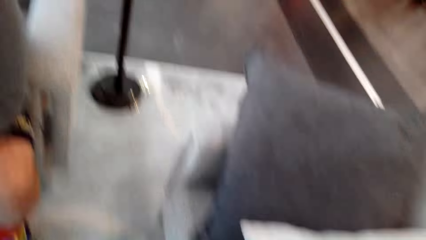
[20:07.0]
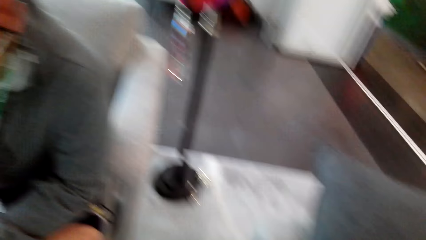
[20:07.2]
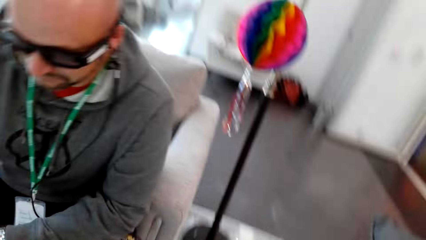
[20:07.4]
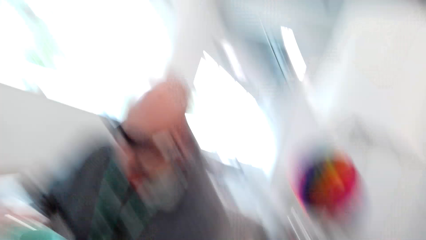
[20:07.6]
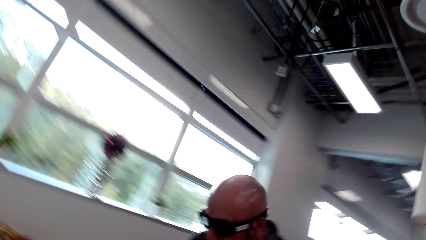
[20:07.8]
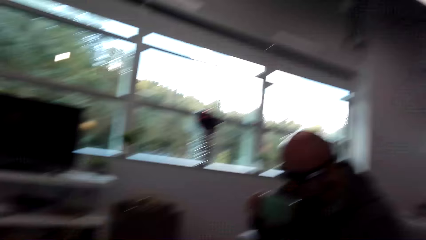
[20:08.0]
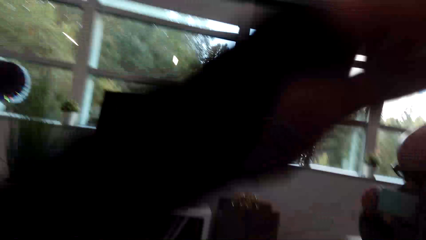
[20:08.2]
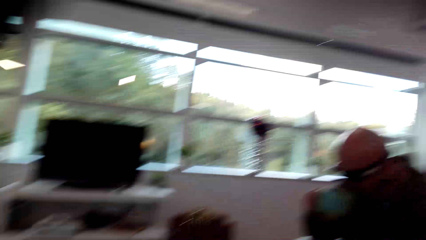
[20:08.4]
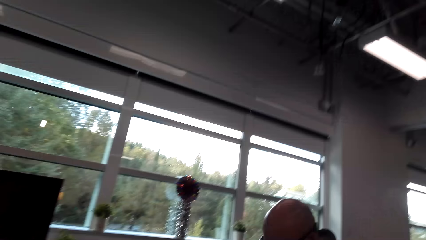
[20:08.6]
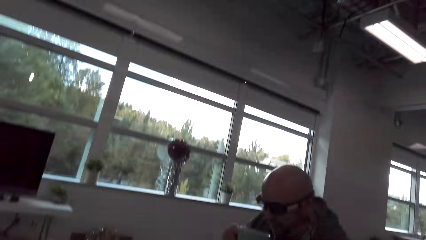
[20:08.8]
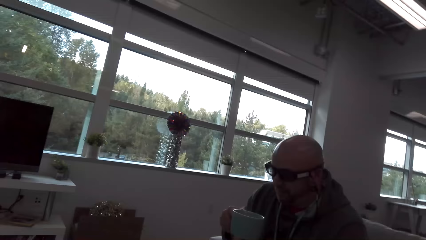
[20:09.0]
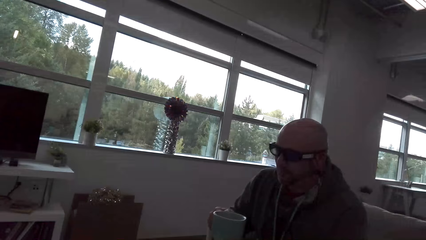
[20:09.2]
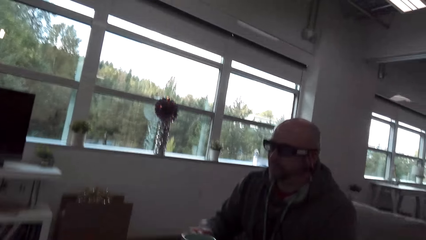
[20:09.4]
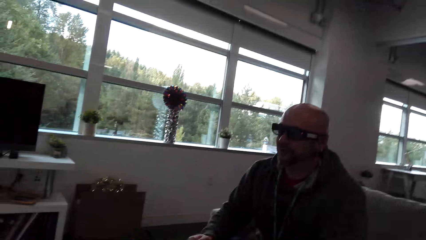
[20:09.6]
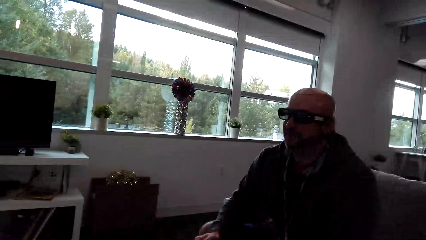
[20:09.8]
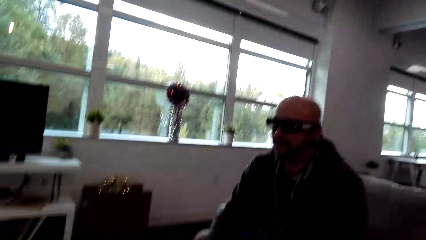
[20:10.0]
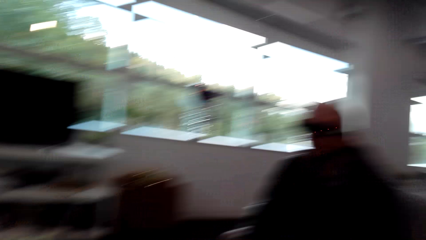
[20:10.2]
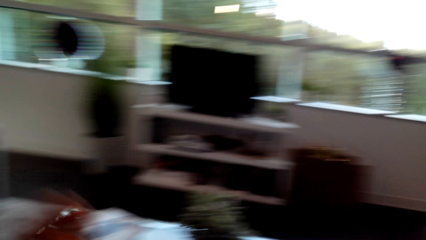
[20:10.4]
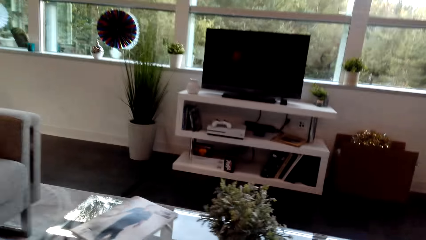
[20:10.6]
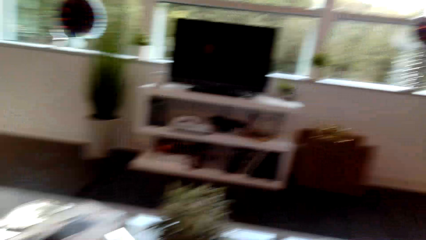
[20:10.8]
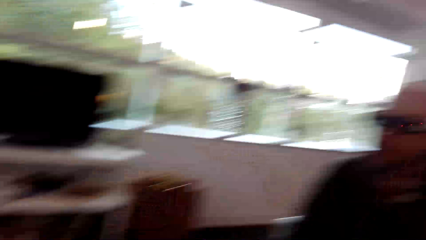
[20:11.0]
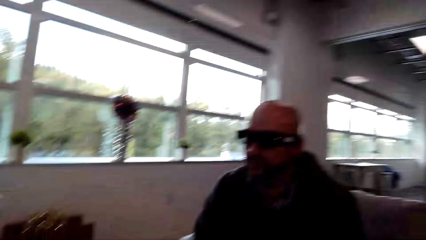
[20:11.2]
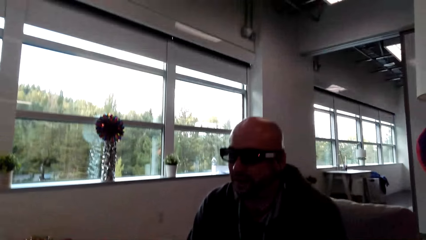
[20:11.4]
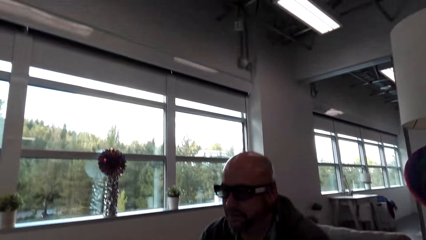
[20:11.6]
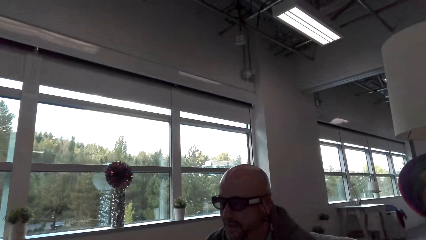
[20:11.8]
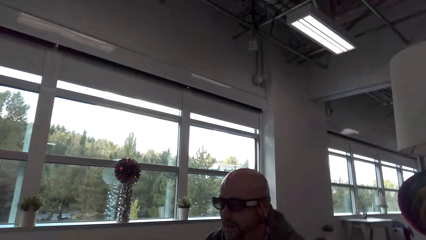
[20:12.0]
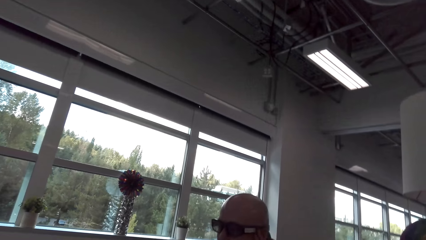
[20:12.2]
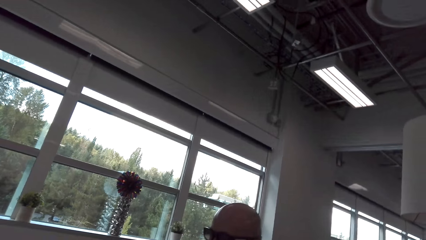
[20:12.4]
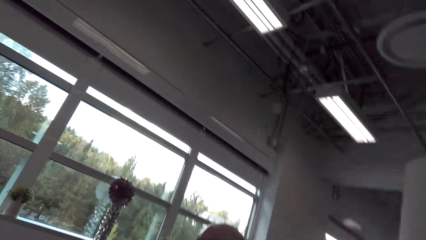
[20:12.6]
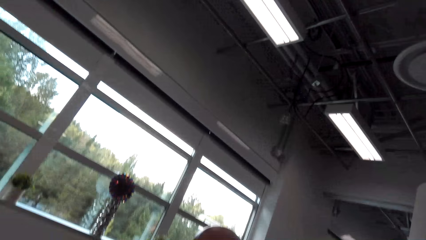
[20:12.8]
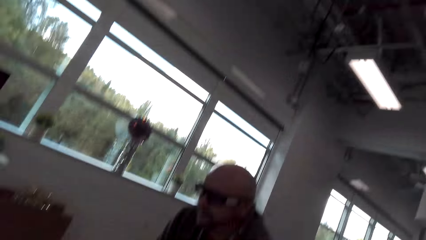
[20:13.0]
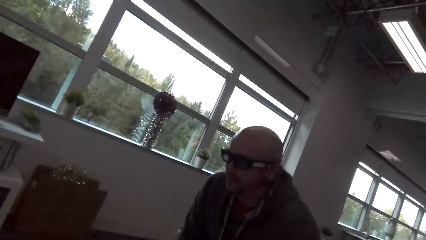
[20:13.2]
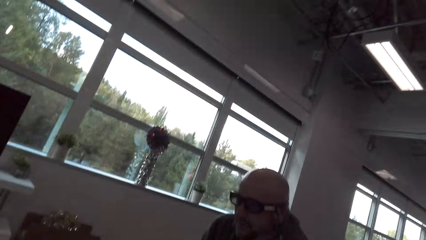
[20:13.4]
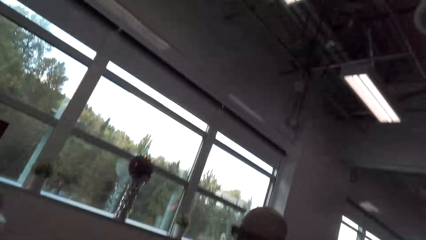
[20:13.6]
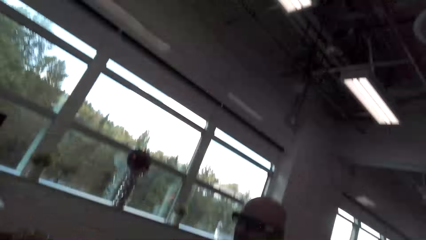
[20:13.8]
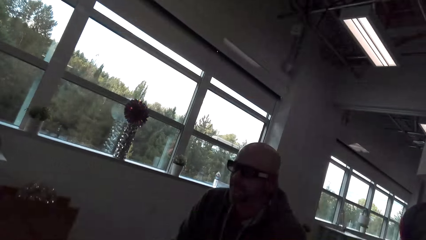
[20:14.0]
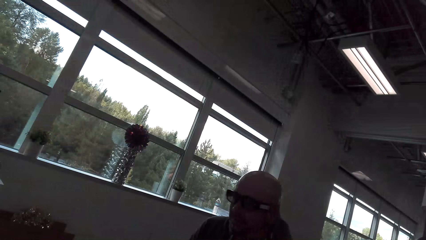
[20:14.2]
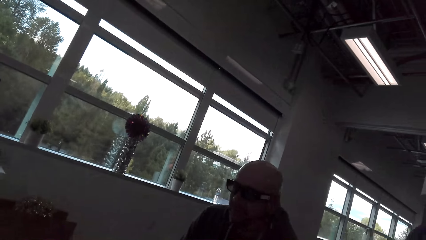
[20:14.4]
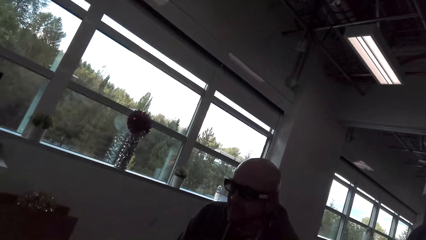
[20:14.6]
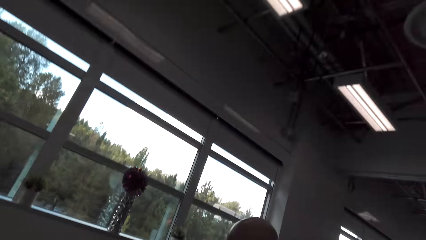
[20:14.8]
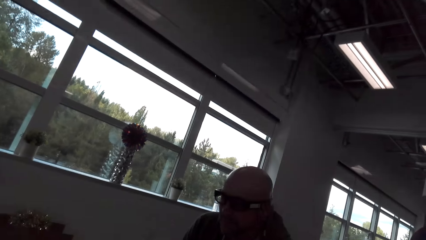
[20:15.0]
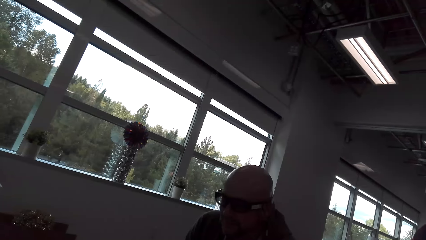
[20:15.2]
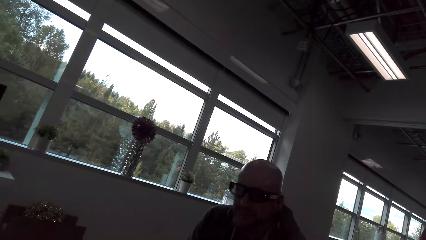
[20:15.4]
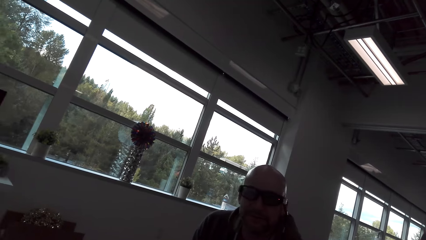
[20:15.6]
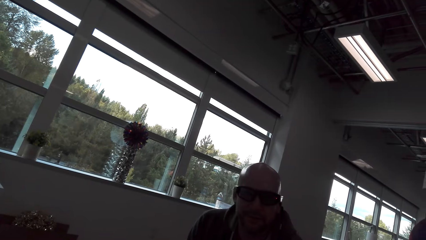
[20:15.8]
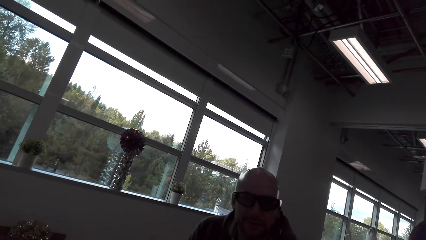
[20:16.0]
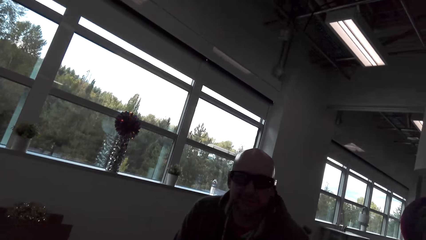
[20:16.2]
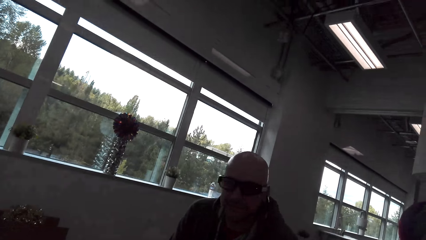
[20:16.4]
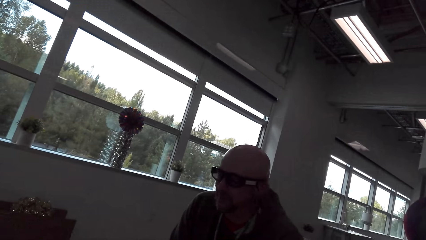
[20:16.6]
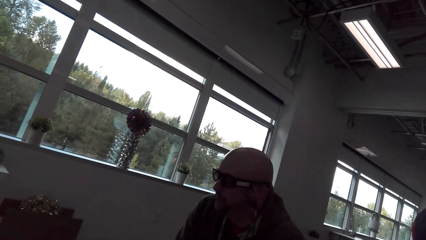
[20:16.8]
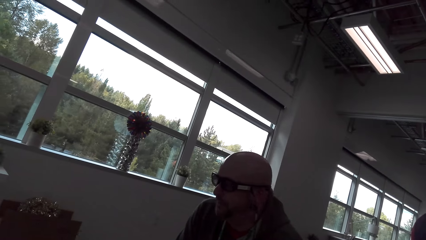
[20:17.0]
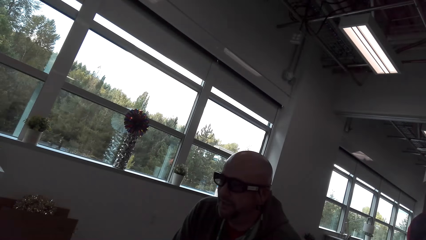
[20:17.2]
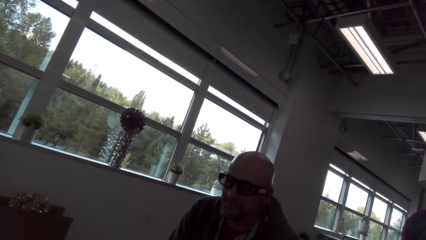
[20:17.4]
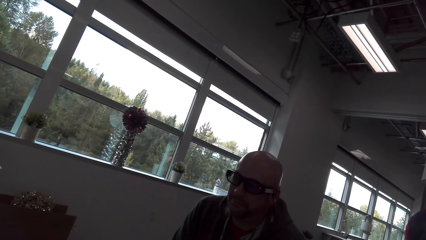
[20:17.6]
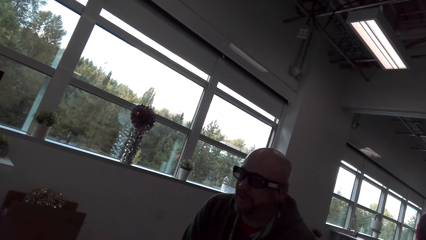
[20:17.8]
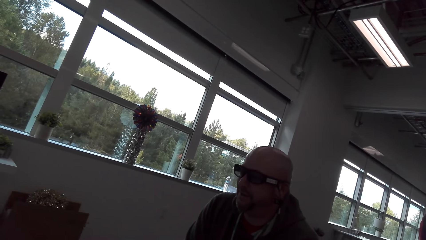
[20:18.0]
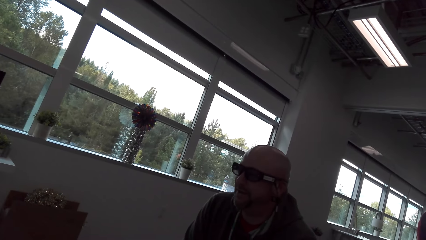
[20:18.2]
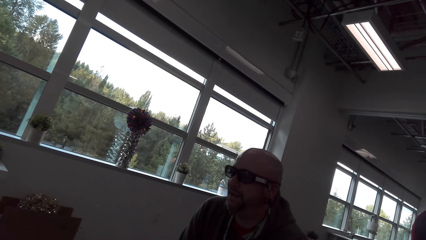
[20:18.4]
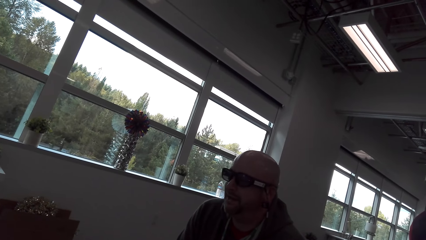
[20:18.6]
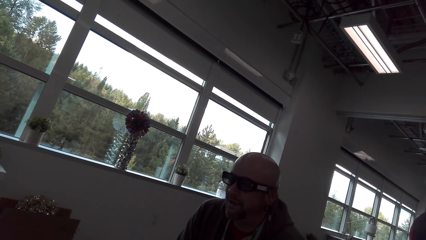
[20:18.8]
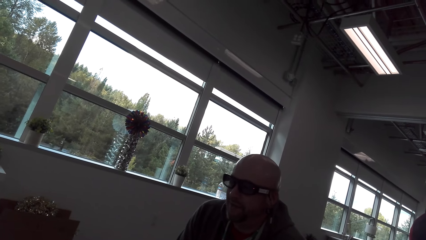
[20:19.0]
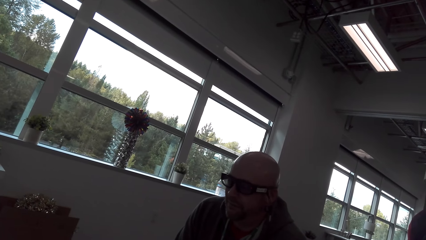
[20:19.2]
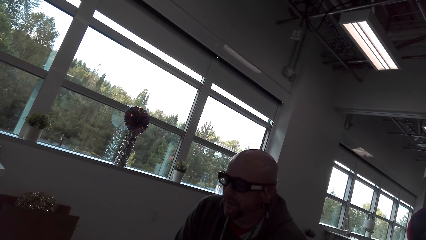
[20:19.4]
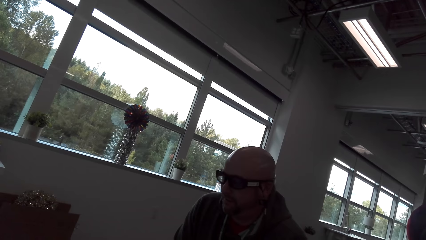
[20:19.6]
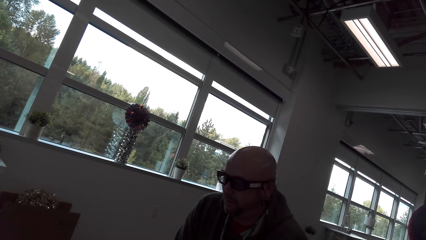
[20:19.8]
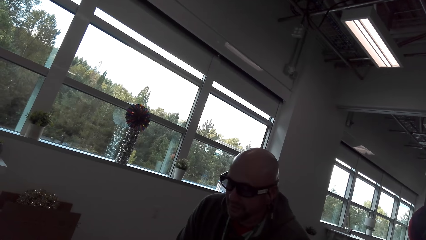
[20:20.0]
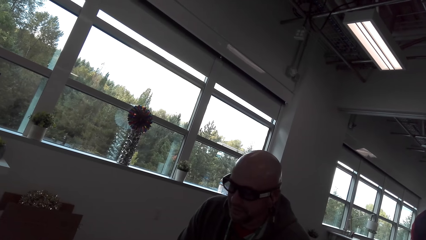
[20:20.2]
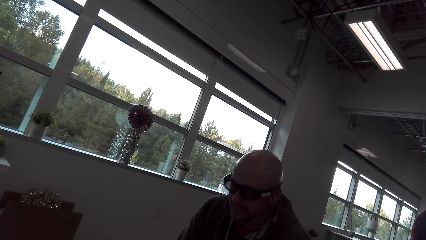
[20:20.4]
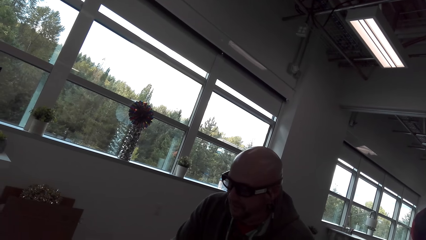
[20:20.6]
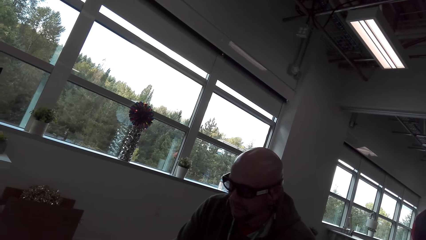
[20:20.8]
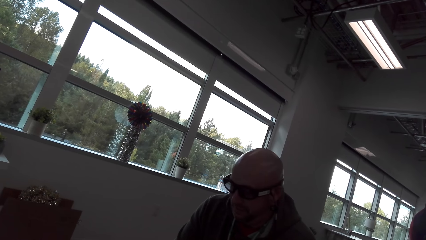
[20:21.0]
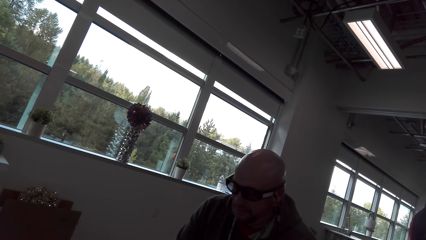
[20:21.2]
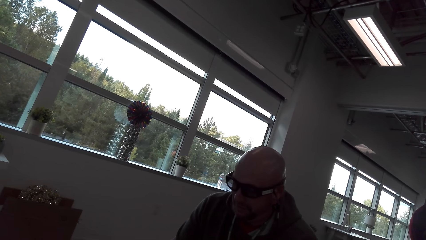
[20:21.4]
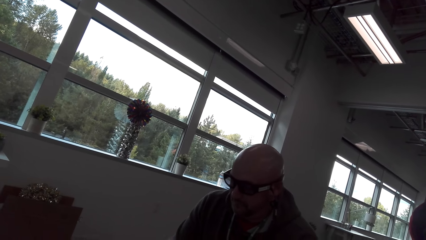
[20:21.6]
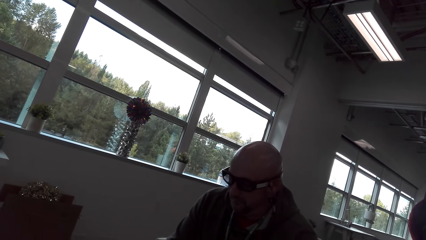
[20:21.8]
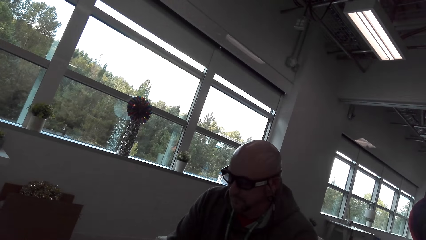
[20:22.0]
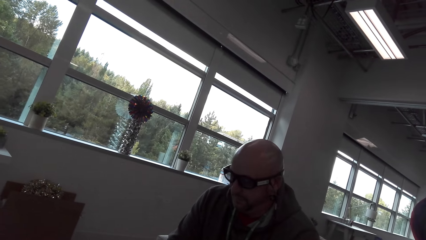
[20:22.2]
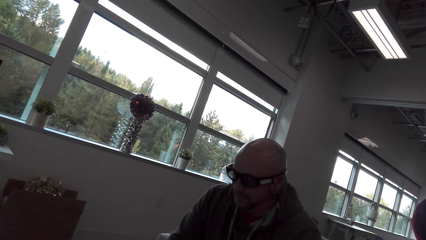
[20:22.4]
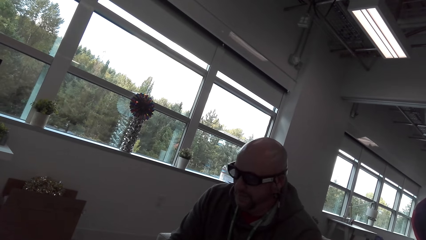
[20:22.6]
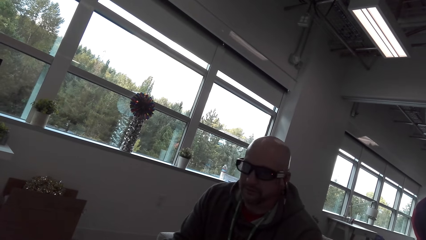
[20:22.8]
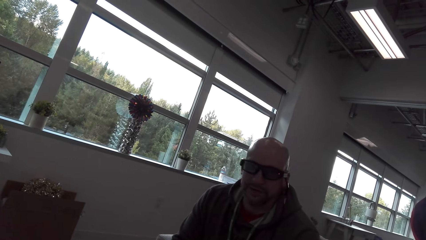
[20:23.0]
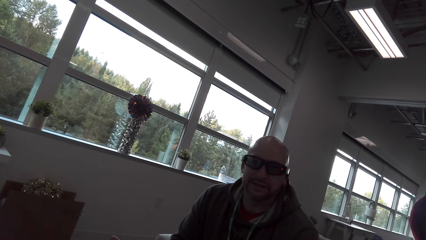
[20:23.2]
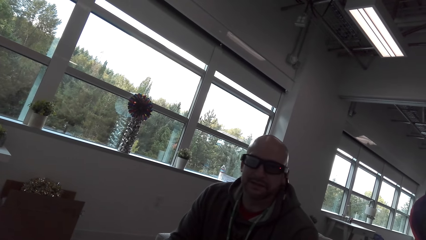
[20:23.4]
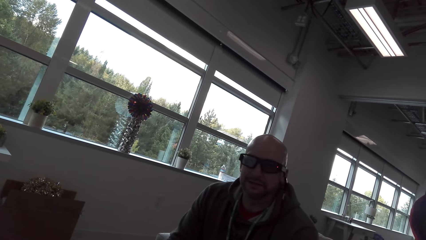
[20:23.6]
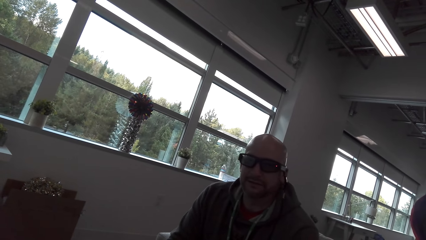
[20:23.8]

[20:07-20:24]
The camera wearer sits on the sofa. They look around. A man drinks coffee. The camera wearer looks around. They converse with the man. The man converses with the camera wearer.
